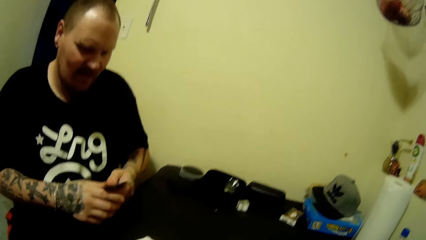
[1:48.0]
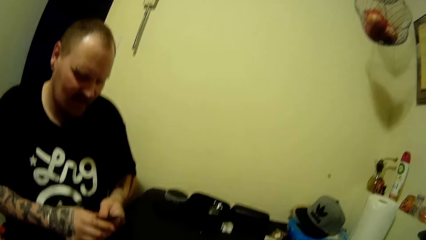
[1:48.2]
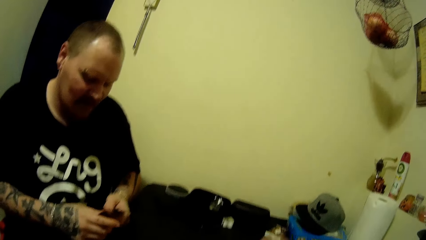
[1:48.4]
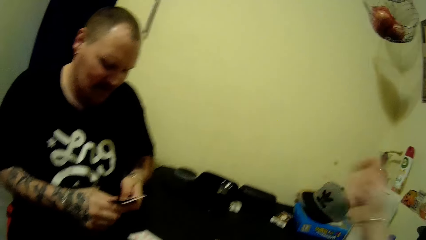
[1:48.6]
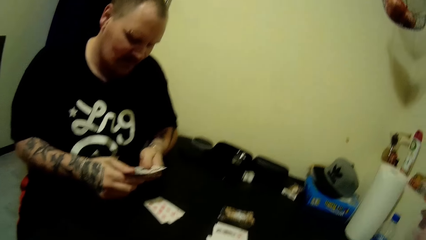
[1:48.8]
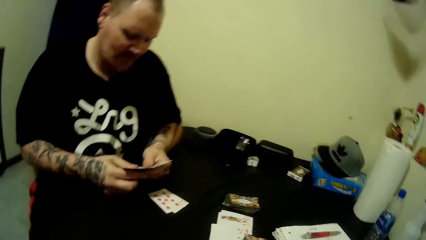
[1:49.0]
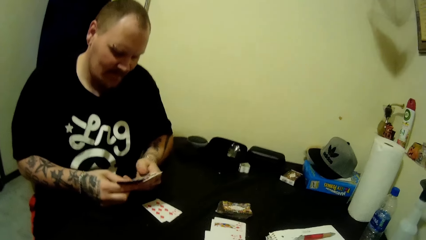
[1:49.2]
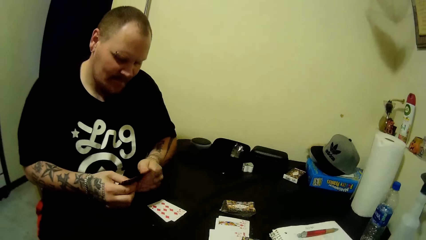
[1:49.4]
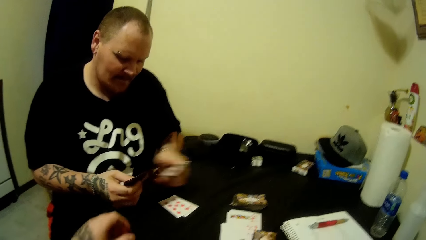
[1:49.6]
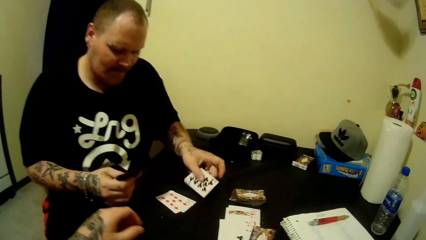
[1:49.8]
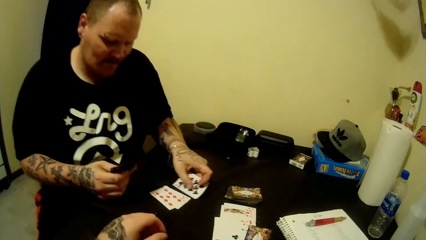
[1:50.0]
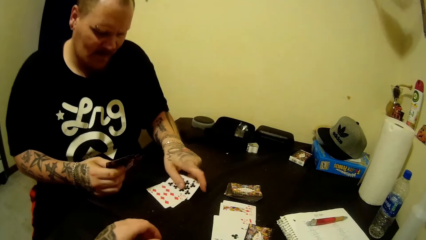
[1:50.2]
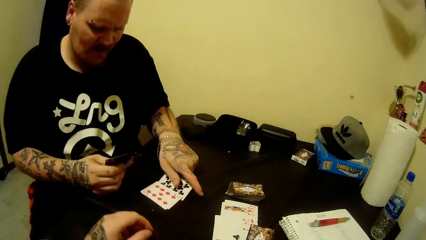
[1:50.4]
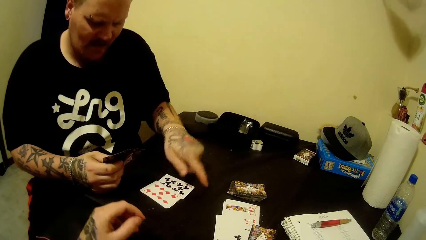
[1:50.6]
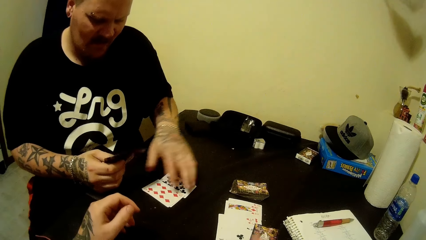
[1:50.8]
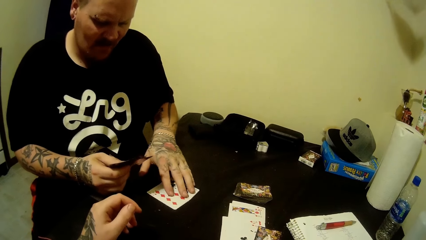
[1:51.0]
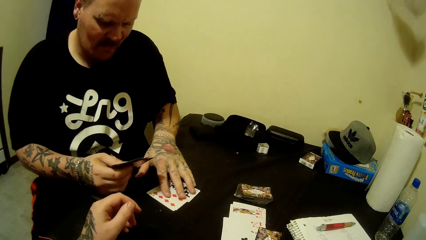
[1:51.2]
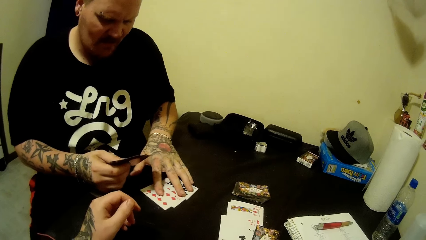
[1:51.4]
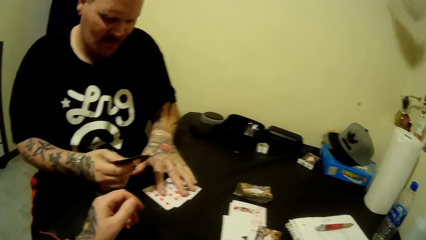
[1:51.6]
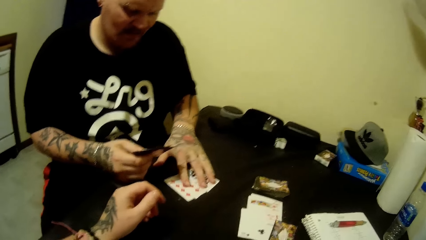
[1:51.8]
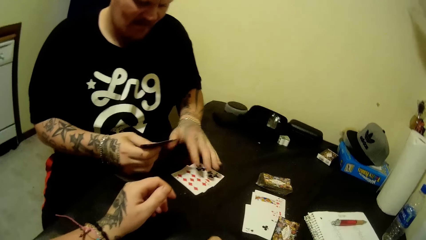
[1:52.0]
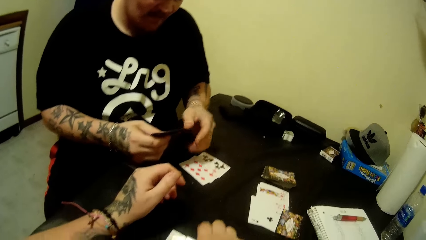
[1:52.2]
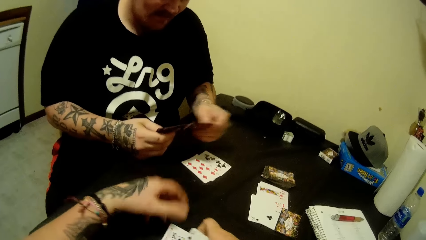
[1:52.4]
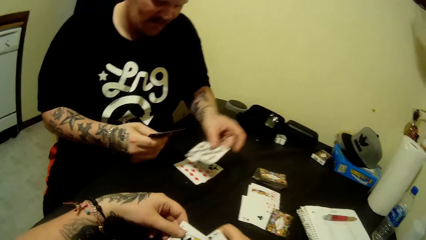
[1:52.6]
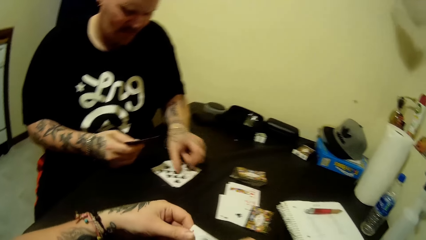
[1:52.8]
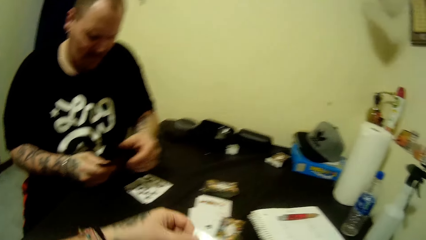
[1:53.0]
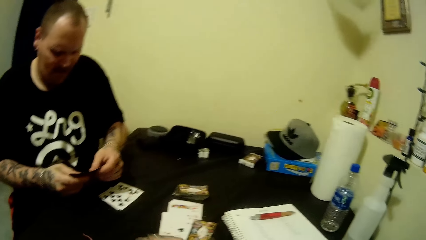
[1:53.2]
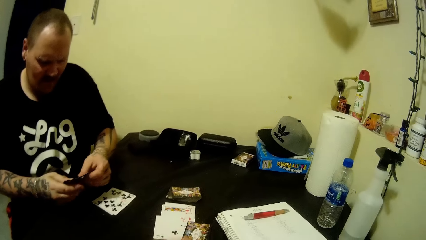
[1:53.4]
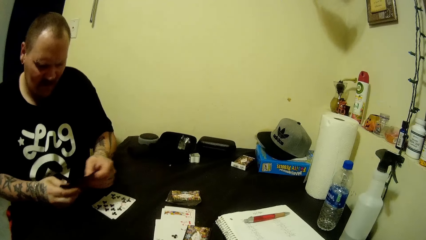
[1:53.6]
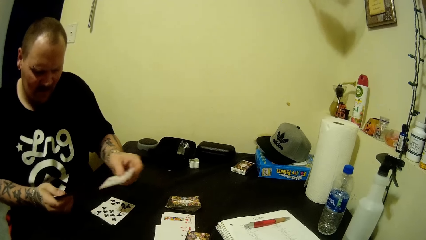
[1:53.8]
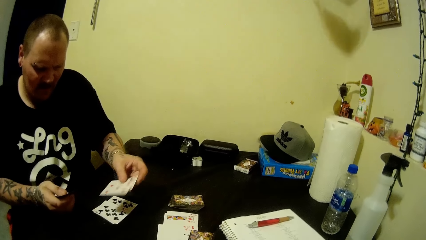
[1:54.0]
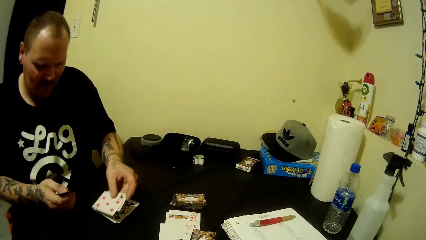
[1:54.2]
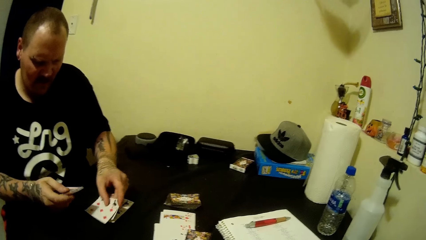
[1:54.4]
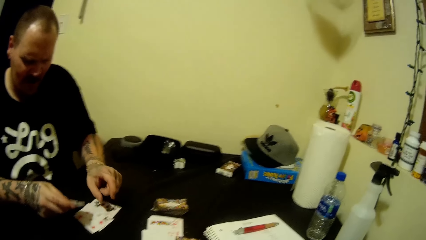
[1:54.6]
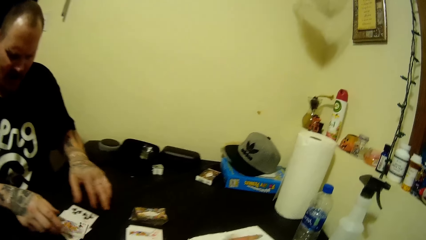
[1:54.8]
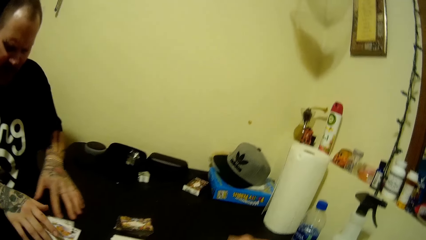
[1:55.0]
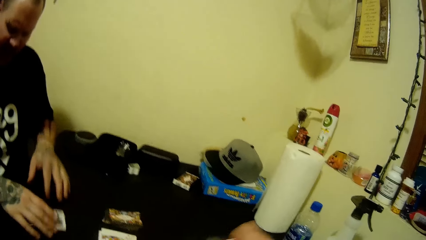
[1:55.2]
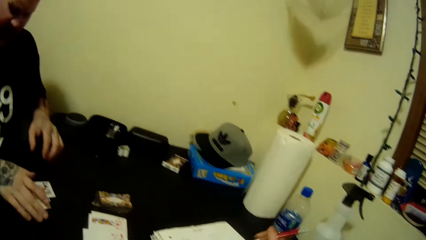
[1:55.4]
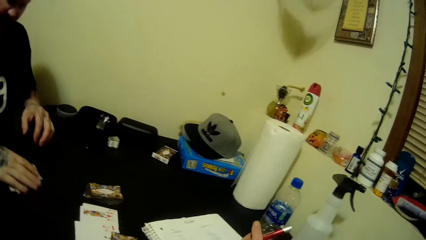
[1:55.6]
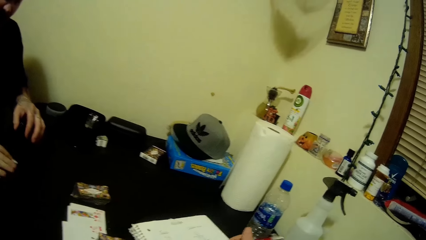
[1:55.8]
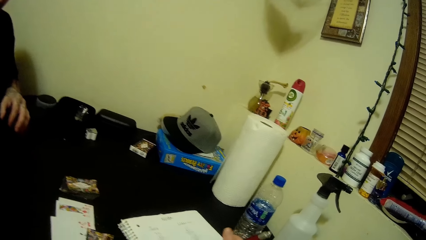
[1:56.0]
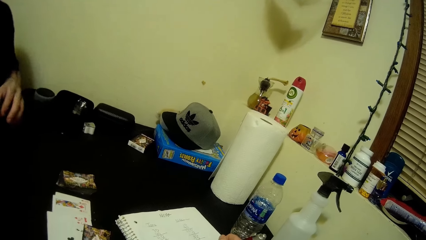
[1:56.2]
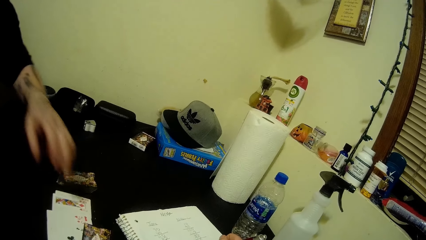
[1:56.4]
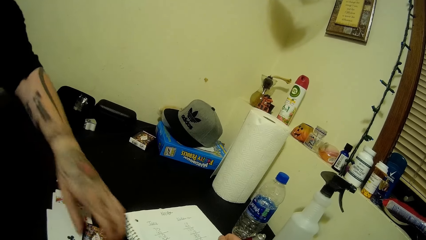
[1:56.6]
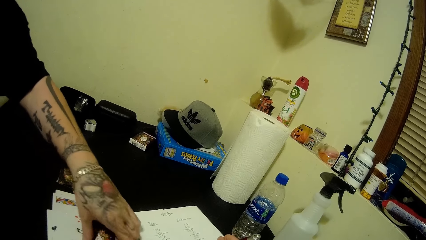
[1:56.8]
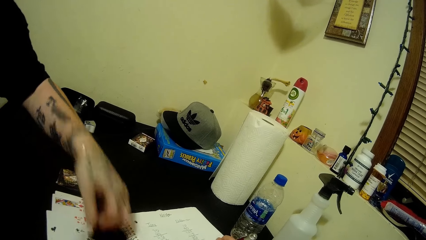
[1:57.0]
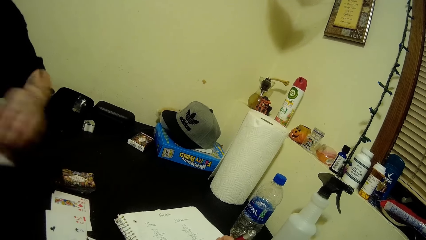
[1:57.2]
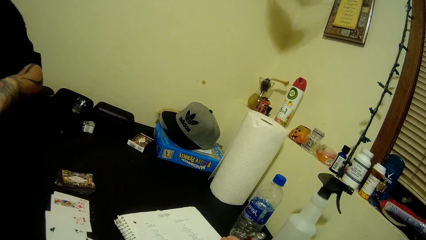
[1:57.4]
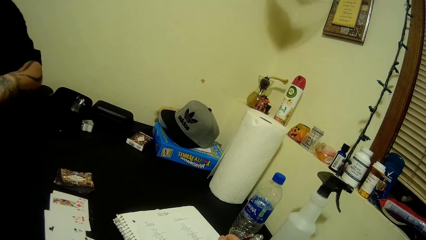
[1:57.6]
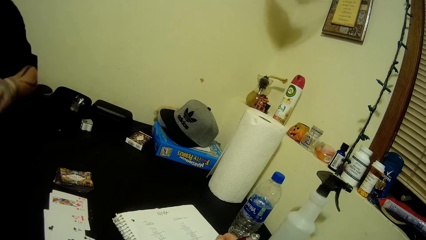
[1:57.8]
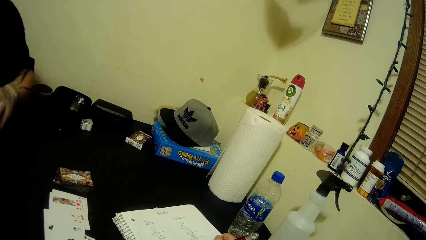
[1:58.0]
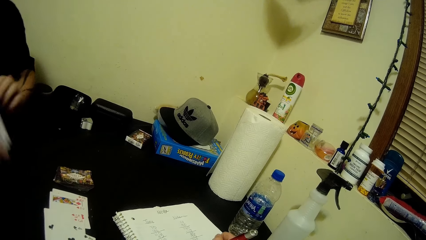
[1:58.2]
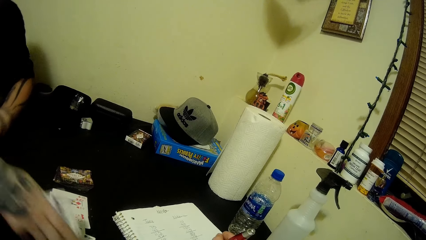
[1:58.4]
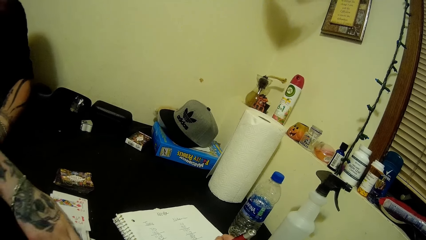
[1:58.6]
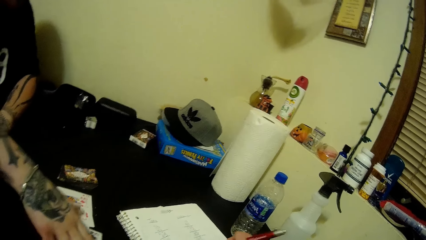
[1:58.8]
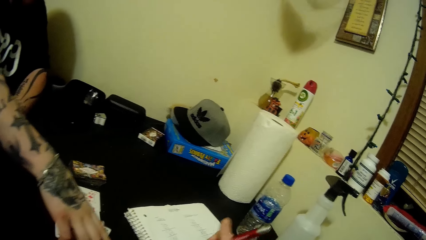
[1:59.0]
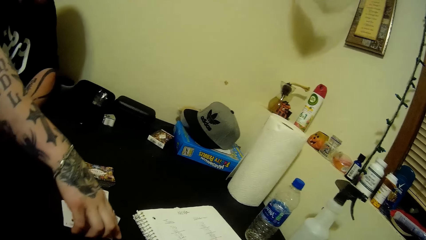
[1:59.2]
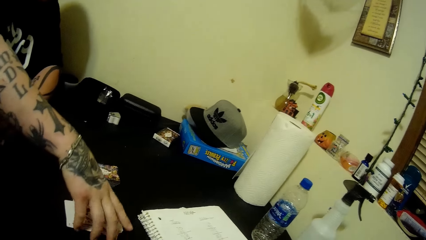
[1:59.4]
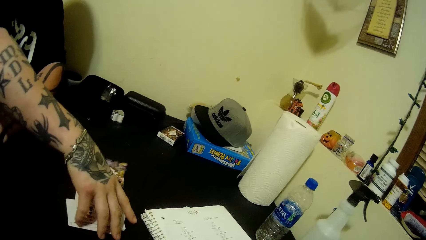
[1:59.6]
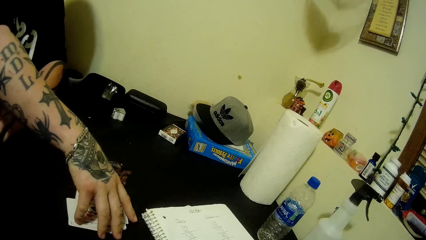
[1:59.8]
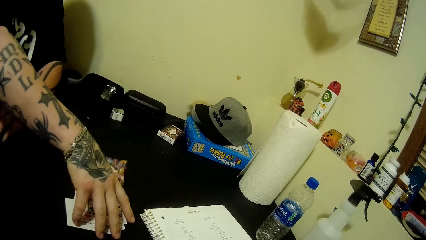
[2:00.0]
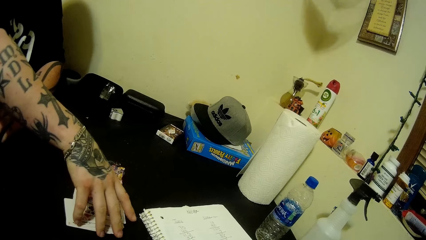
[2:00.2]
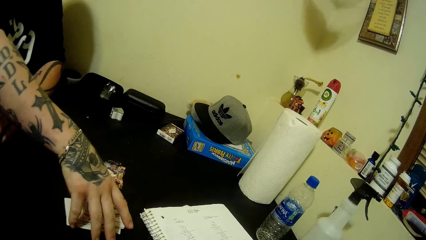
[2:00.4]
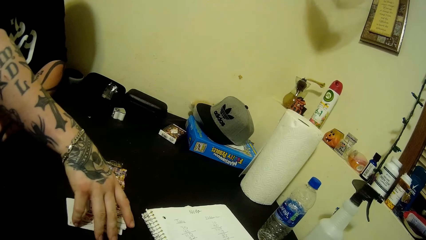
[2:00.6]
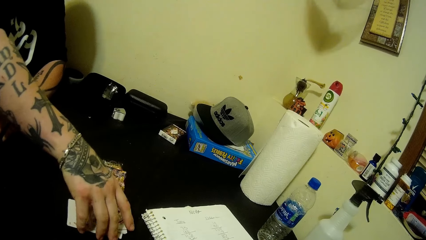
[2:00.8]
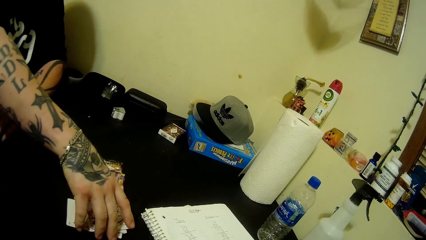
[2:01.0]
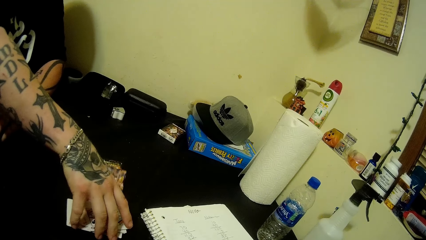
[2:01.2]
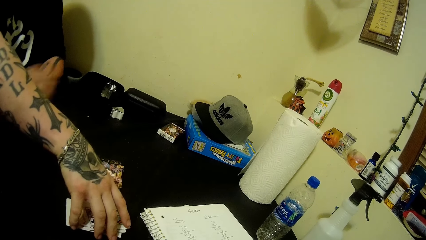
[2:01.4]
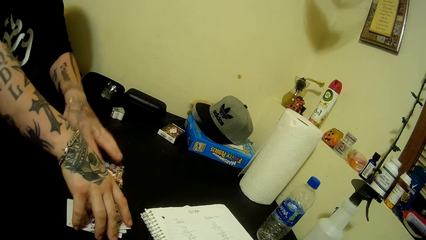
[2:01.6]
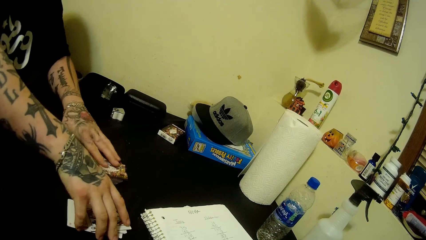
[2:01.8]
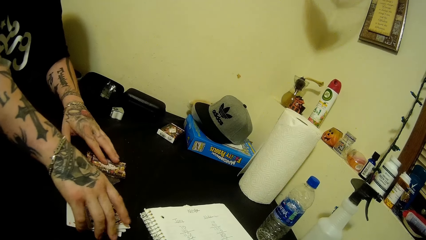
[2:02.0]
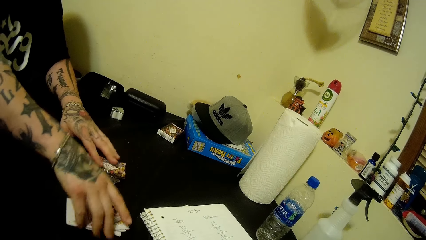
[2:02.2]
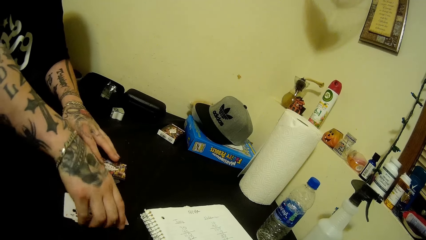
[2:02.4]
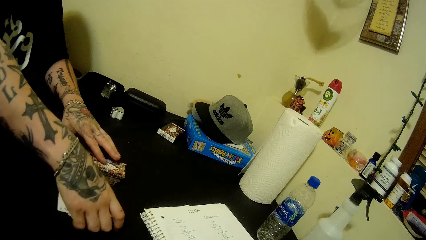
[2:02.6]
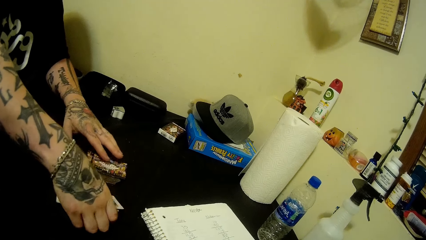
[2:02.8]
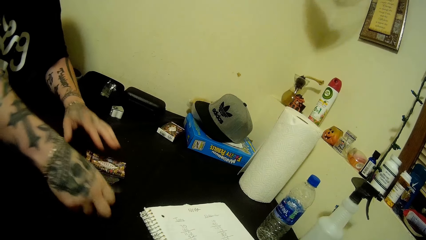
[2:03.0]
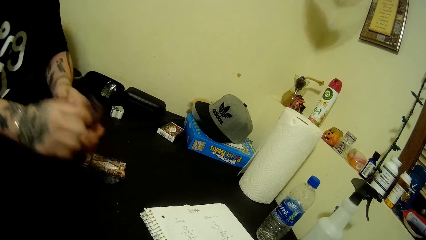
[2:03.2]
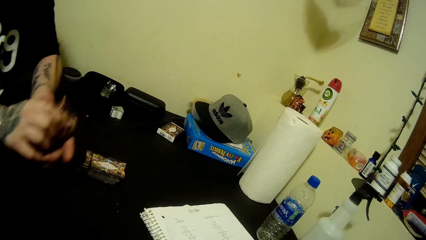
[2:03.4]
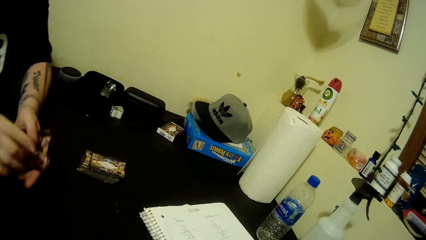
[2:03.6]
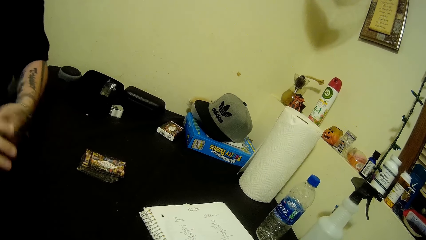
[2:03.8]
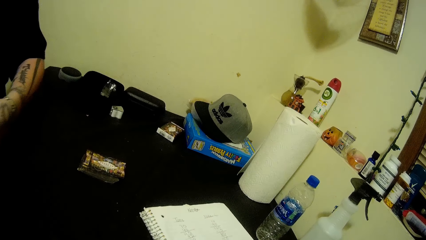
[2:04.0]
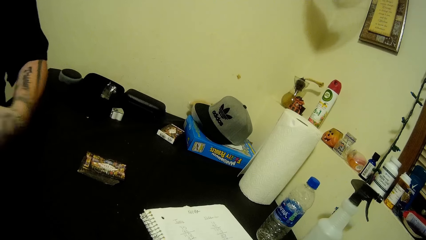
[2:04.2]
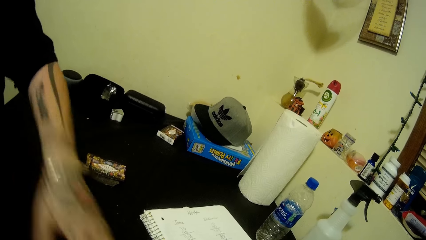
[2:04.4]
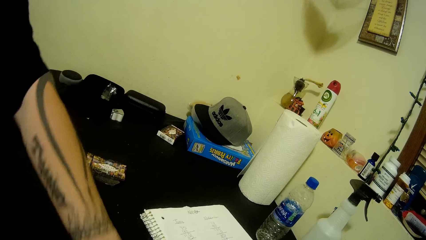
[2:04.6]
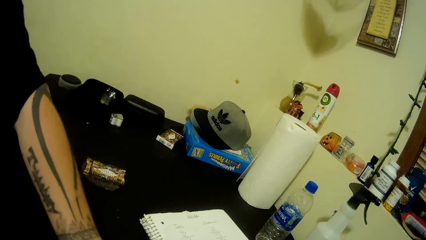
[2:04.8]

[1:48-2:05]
A man drops the cards in his hands on the table. The camera wearer holds a card. They play cards with the man. The man picks the cards from the table with his hands. The man picks a card from the table with his left hand. The man drops the cards in his right hand on the cards on the table. The man packs the cards on the table with his right hand.
